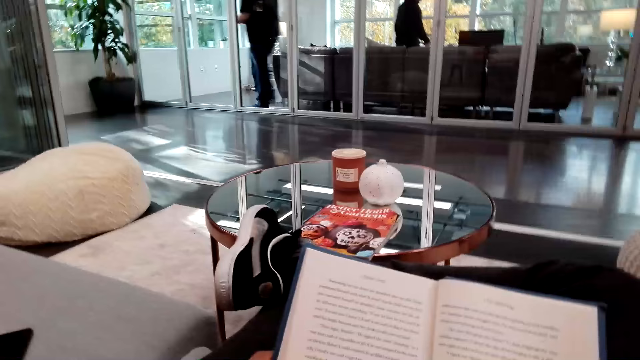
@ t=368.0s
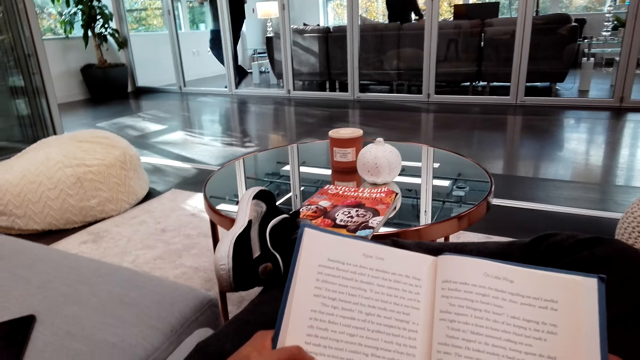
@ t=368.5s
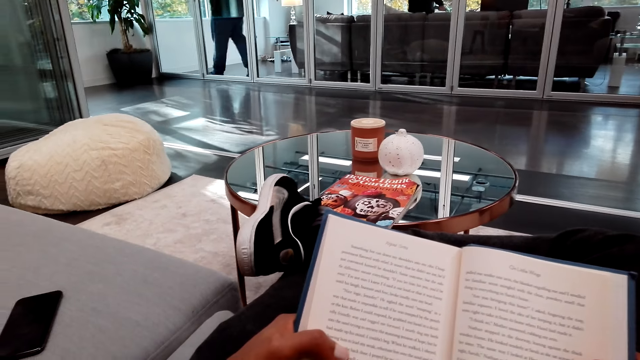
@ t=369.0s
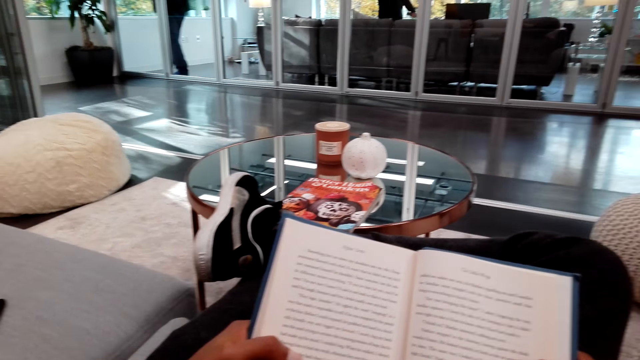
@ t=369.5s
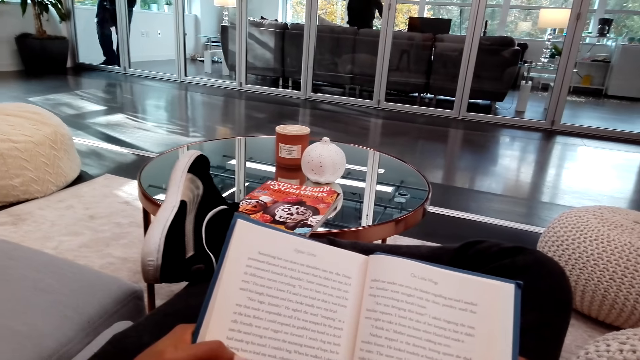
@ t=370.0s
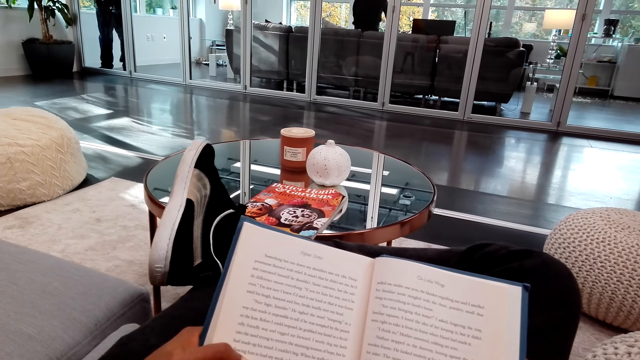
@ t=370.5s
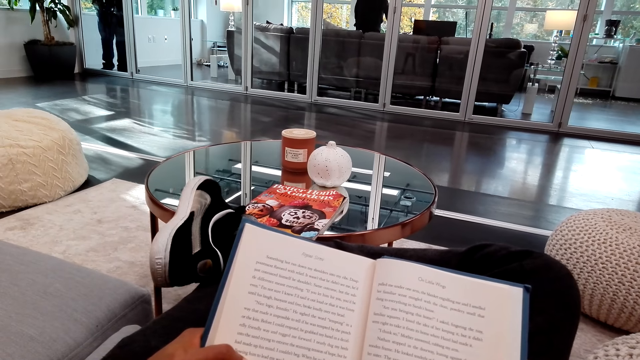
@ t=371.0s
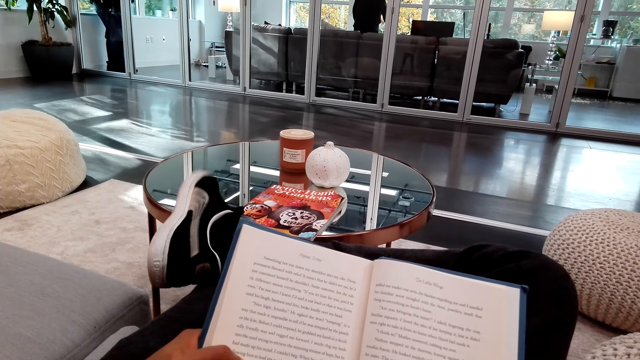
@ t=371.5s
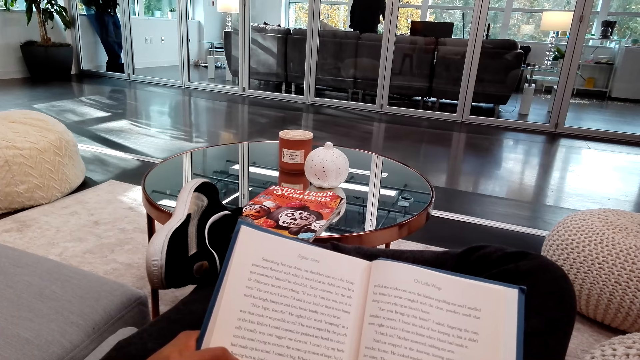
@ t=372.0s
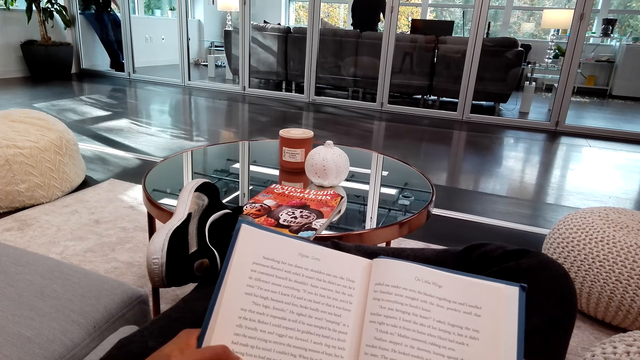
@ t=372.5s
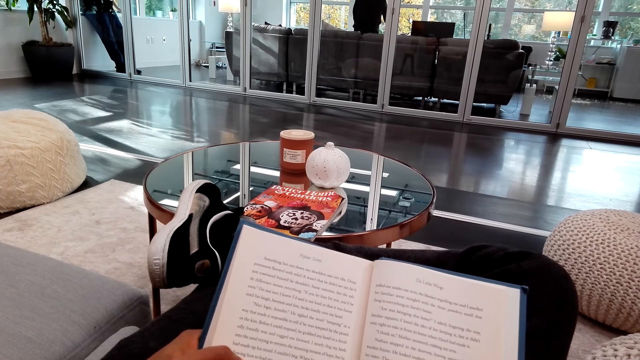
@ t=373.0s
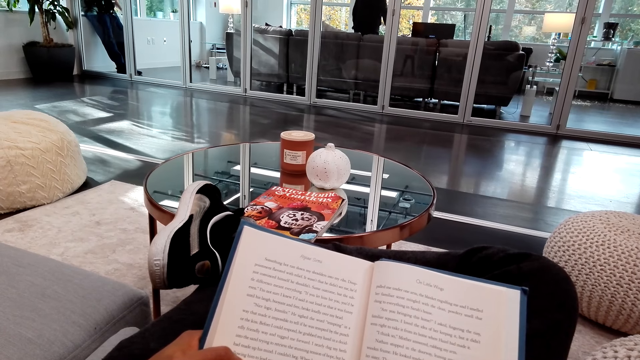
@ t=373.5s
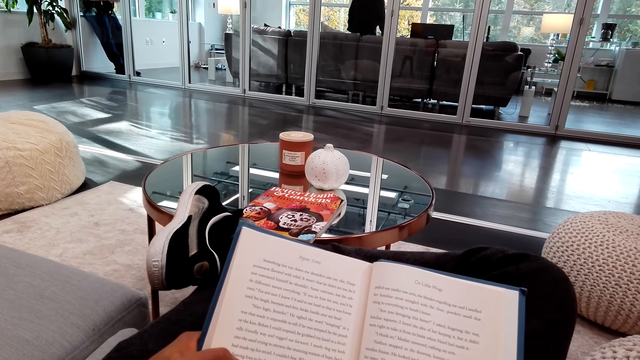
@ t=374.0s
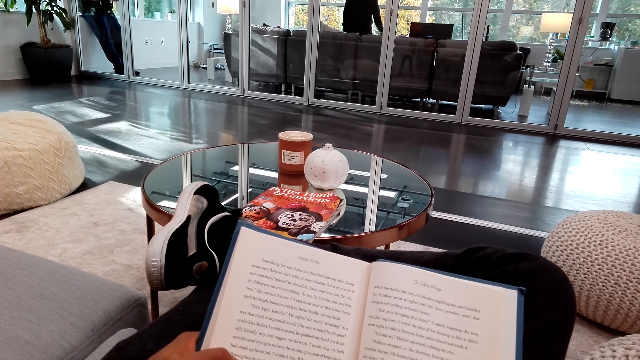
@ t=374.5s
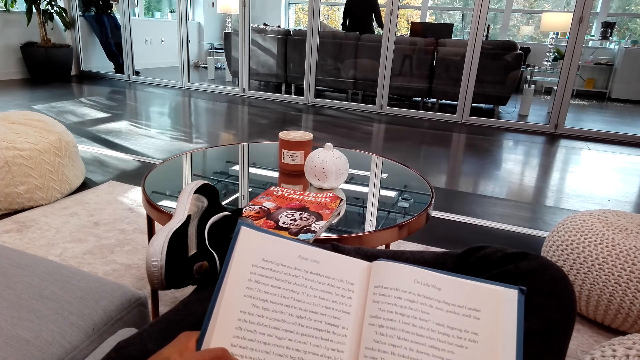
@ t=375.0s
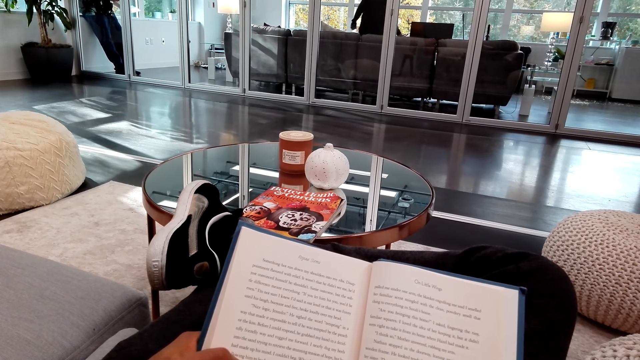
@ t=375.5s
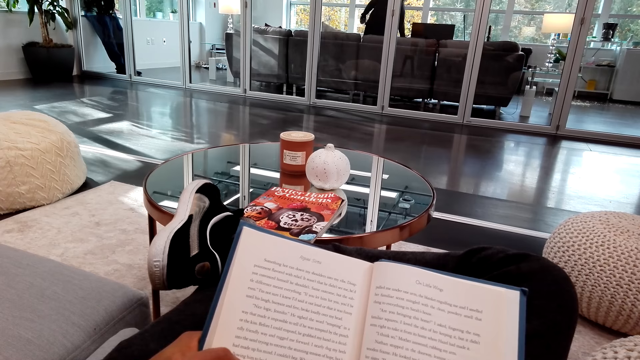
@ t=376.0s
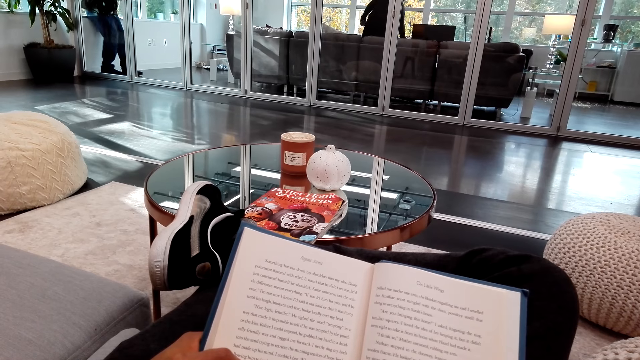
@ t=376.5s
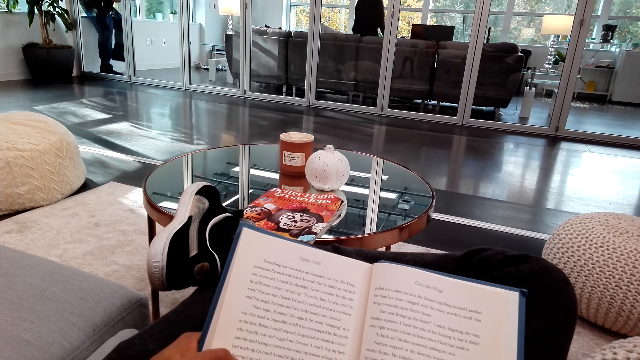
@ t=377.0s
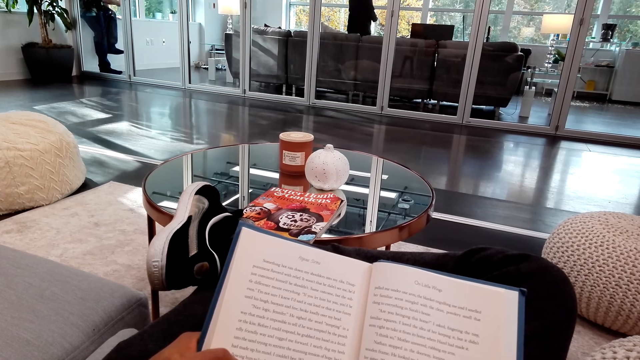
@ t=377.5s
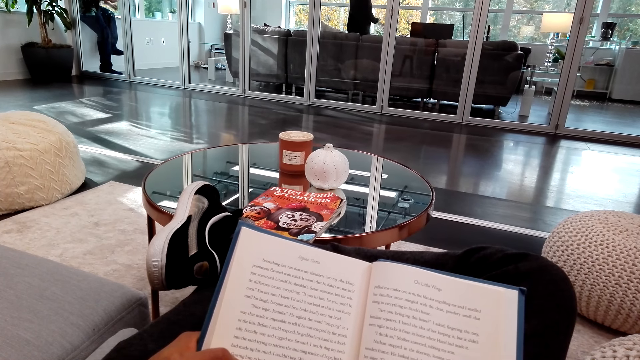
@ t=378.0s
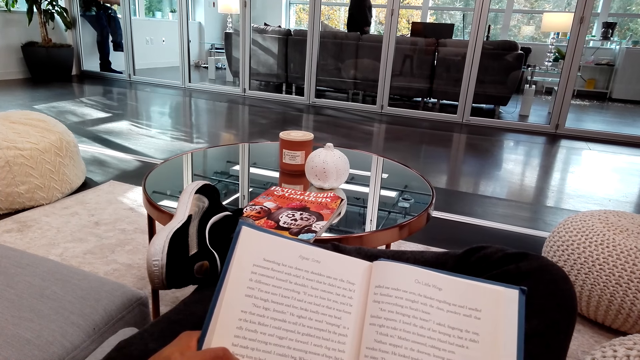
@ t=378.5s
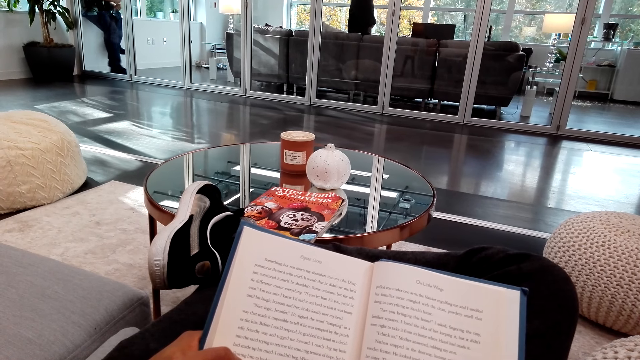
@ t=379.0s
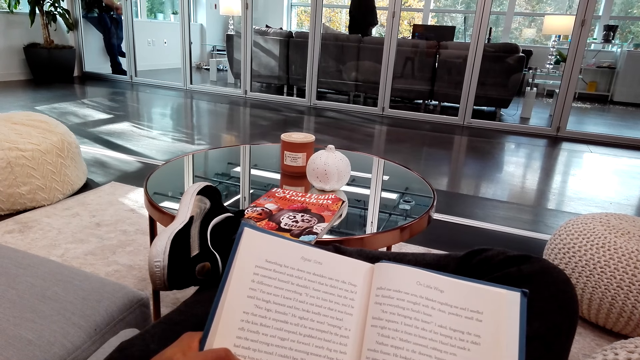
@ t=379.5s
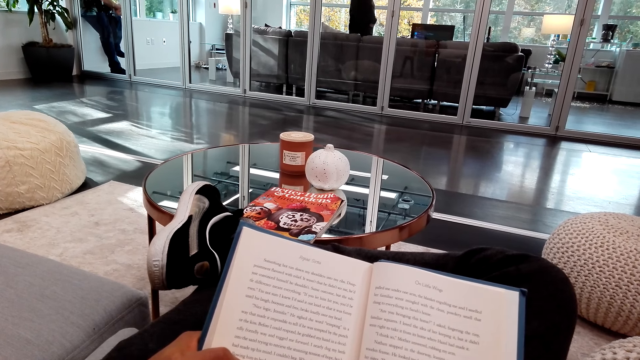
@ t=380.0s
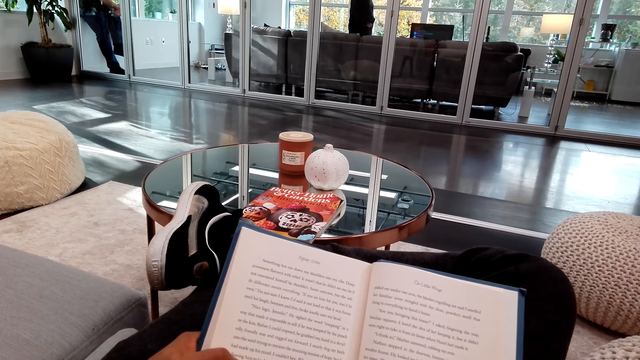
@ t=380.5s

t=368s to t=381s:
The camera wearer shakes the right leg. They touch the book. They read the book. They read the book again. They shake the right leg.

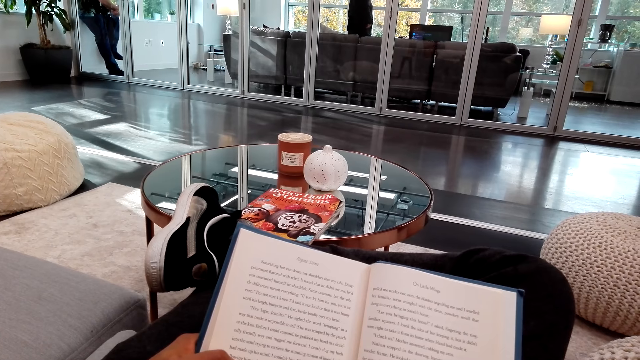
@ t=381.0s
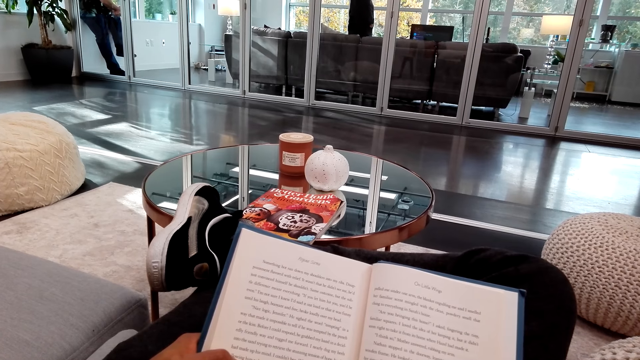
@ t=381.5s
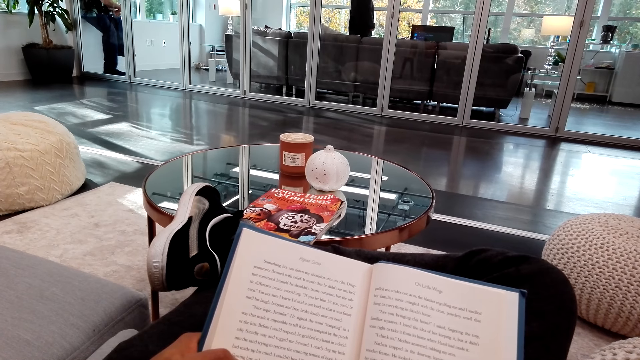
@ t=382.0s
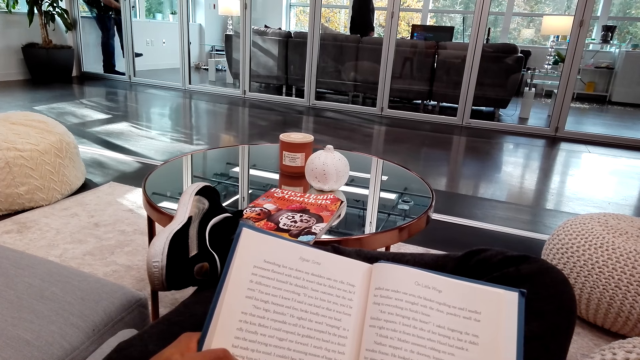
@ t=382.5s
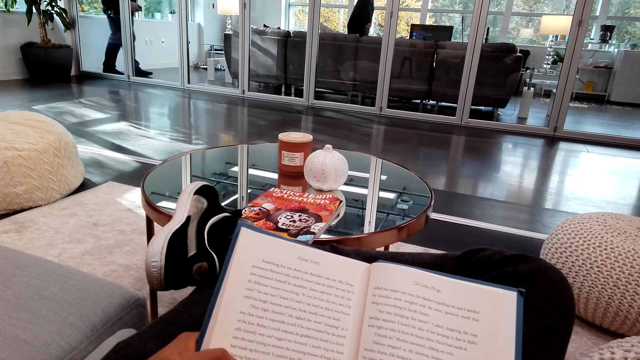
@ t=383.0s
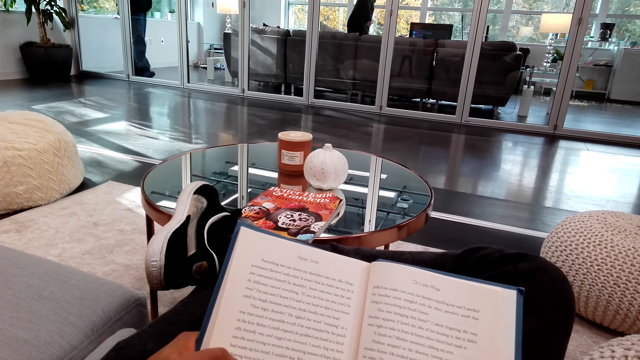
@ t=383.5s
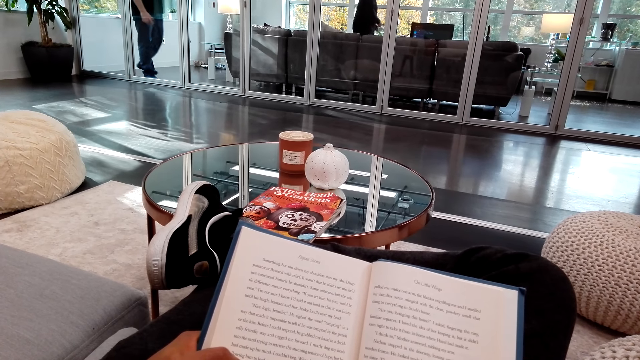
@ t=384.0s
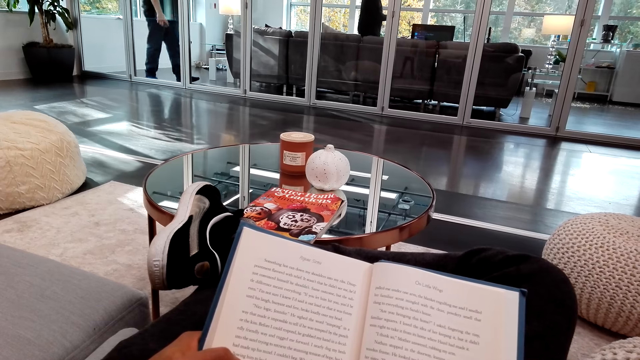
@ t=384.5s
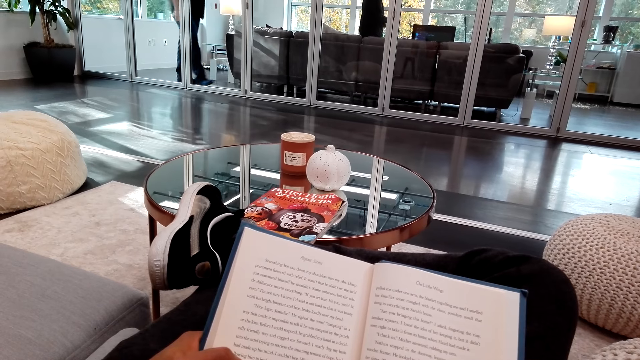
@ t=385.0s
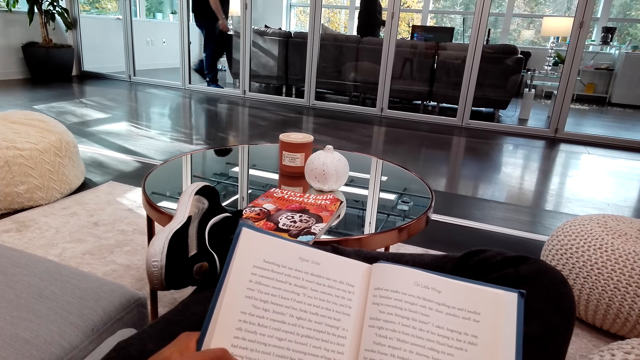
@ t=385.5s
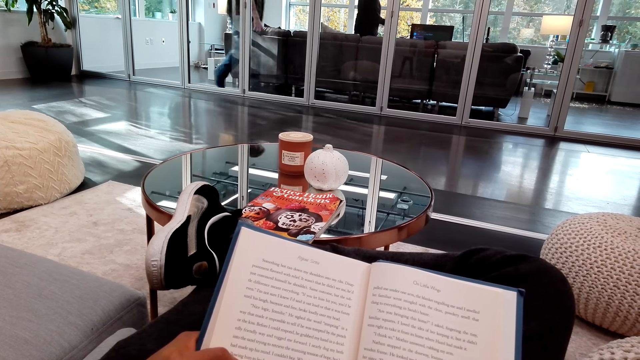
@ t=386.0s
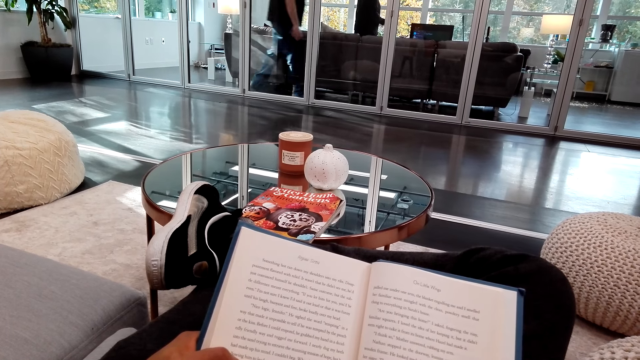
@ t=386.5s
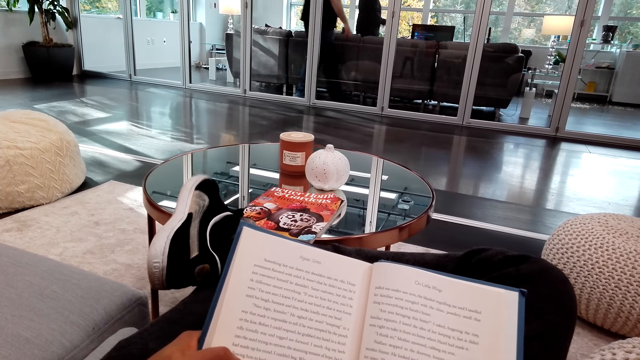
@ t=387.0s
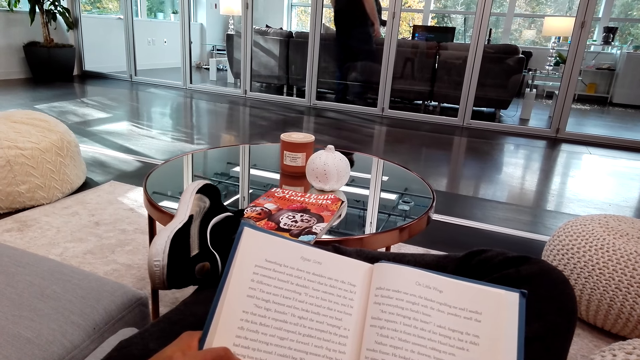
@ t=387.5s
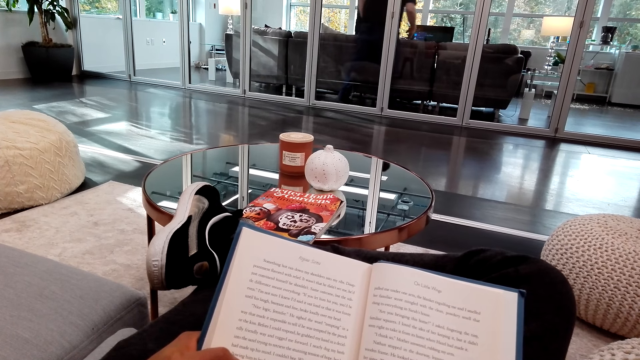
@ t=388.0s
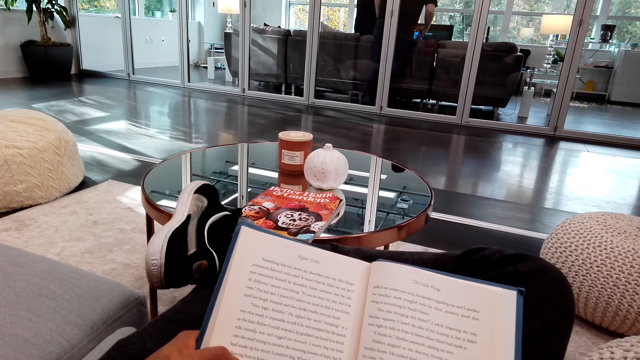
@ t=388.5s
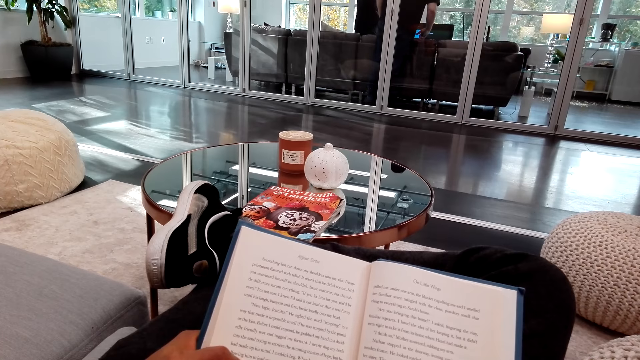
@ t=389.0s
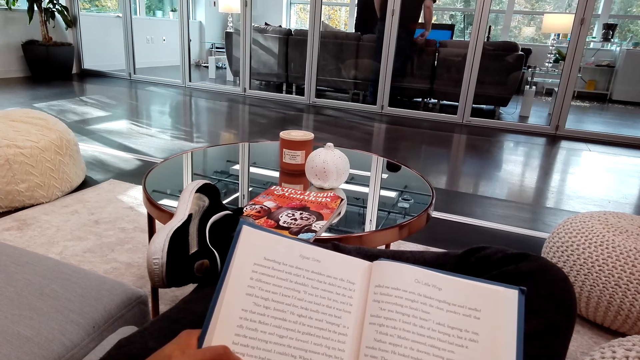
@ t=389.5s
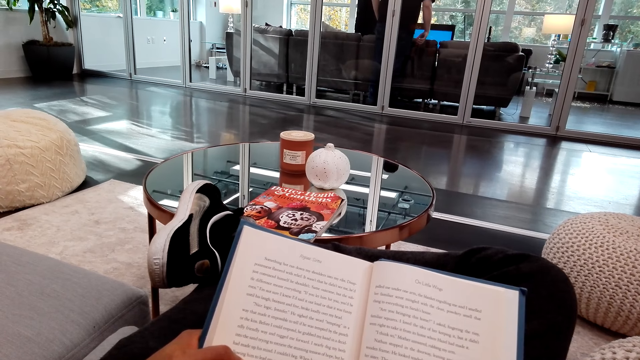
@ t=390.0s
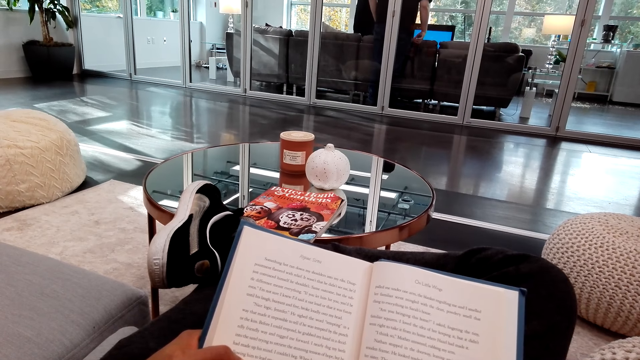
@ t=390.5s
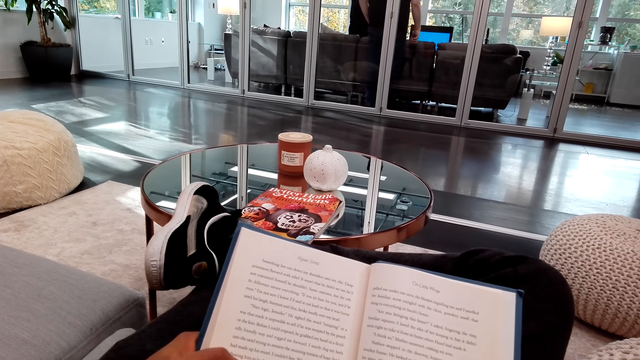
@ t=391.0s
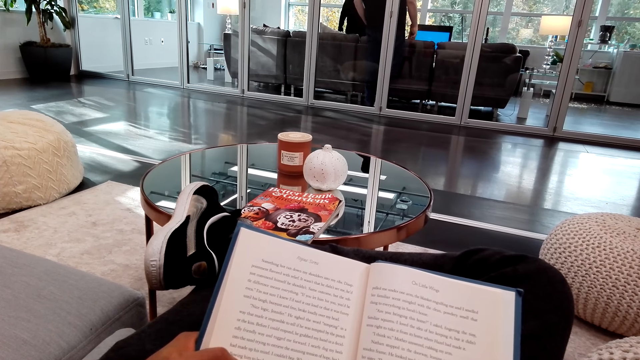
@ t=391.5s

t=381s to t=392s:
The camera wearer reads the book. They shake the right leg.
